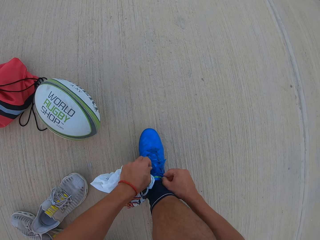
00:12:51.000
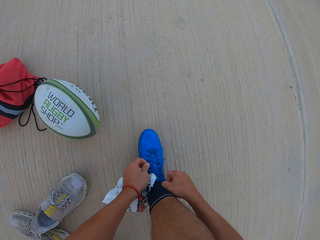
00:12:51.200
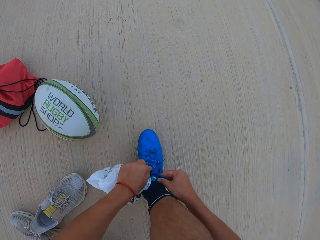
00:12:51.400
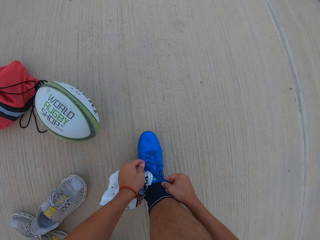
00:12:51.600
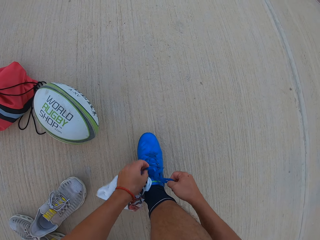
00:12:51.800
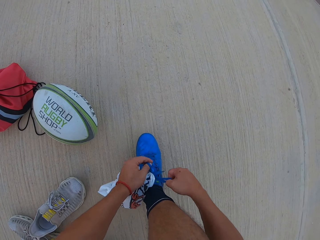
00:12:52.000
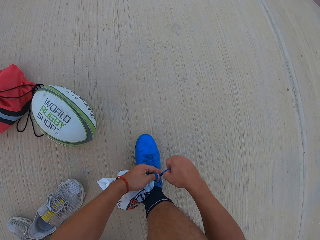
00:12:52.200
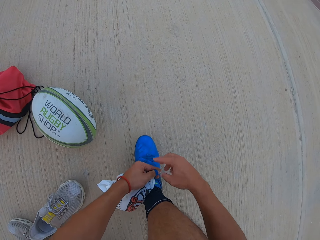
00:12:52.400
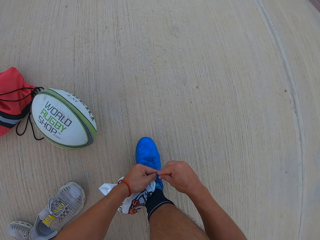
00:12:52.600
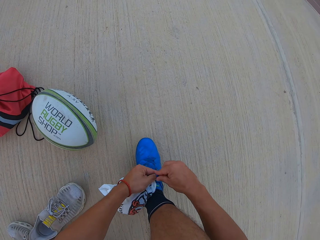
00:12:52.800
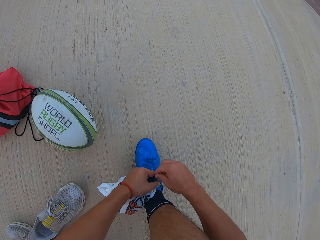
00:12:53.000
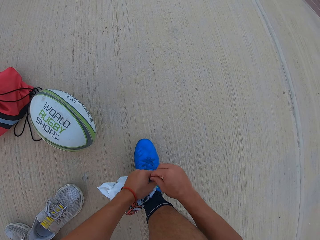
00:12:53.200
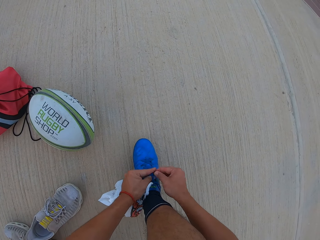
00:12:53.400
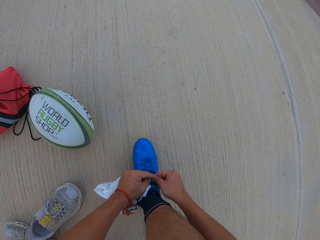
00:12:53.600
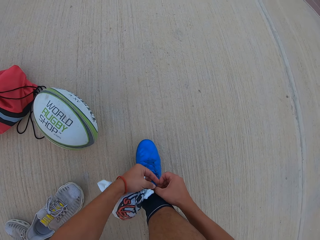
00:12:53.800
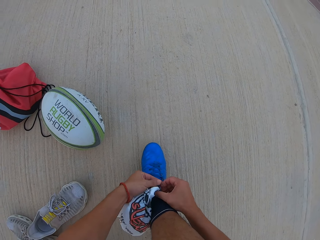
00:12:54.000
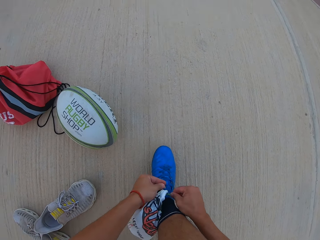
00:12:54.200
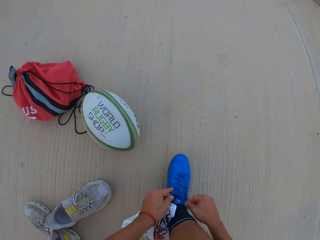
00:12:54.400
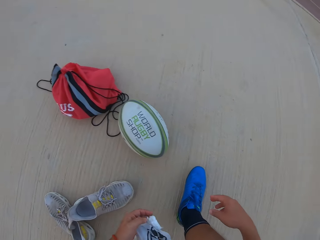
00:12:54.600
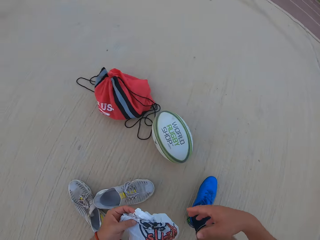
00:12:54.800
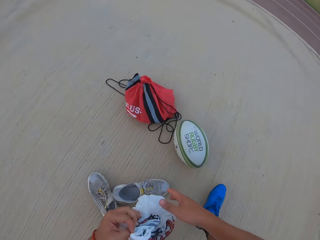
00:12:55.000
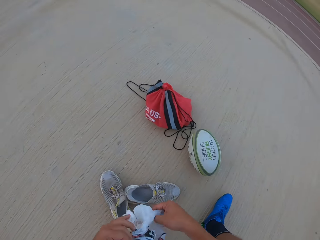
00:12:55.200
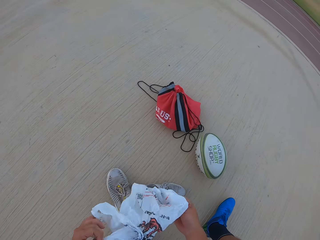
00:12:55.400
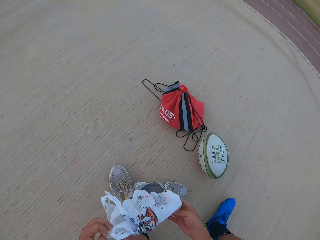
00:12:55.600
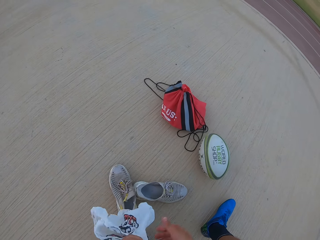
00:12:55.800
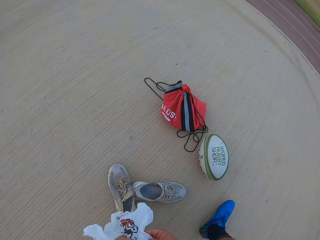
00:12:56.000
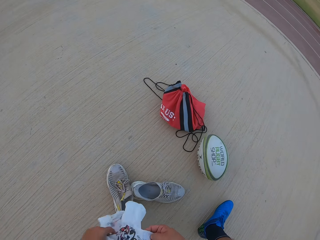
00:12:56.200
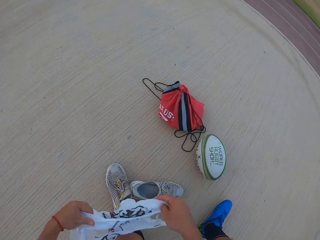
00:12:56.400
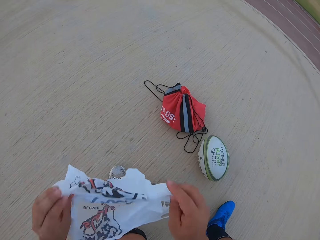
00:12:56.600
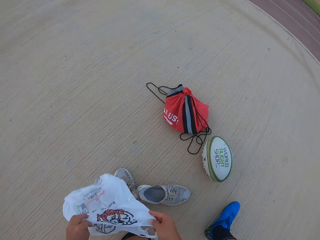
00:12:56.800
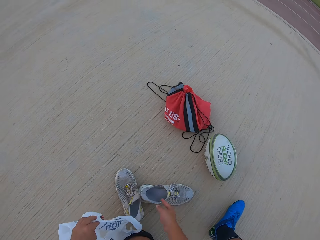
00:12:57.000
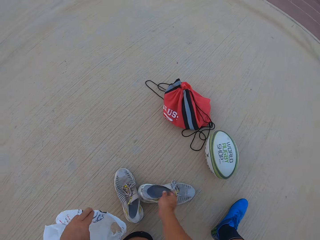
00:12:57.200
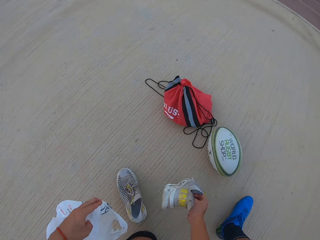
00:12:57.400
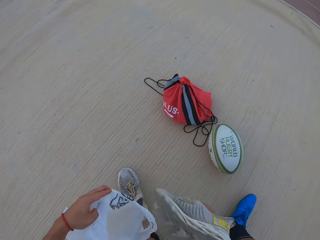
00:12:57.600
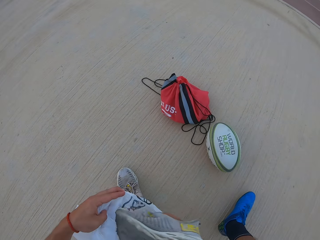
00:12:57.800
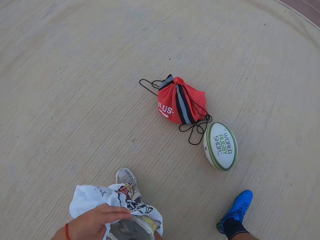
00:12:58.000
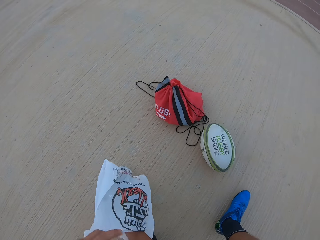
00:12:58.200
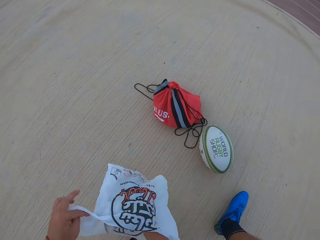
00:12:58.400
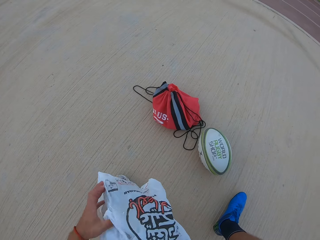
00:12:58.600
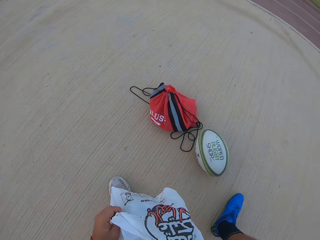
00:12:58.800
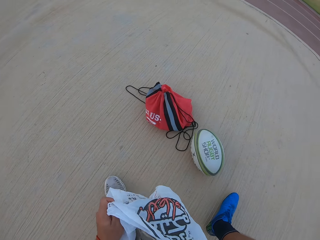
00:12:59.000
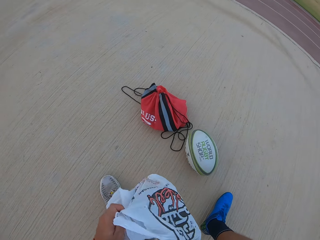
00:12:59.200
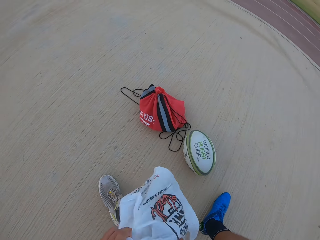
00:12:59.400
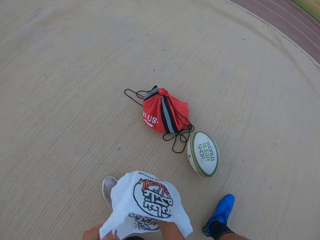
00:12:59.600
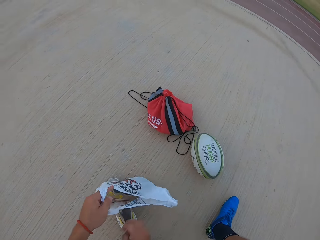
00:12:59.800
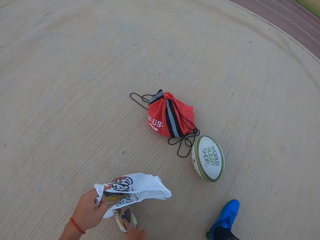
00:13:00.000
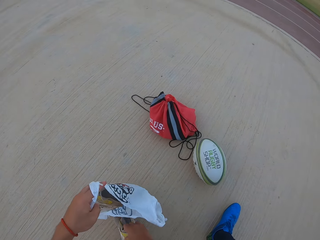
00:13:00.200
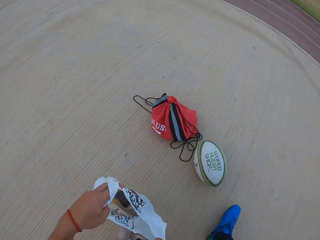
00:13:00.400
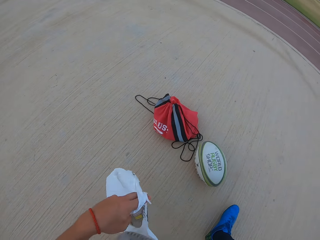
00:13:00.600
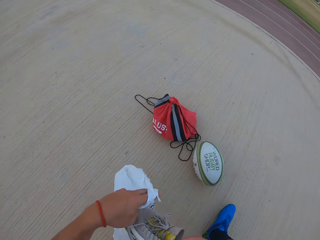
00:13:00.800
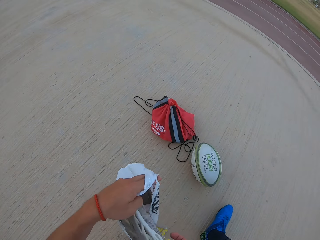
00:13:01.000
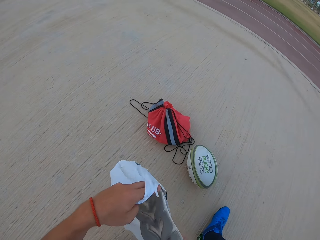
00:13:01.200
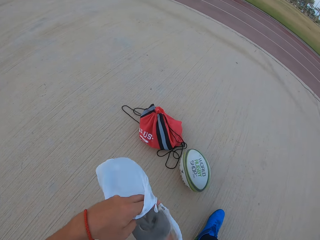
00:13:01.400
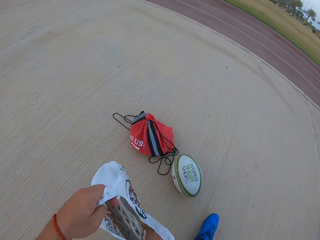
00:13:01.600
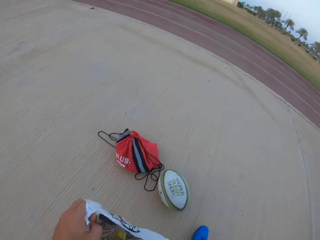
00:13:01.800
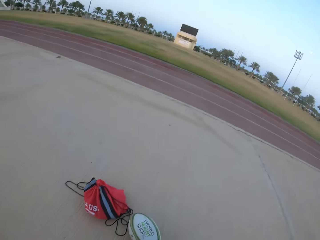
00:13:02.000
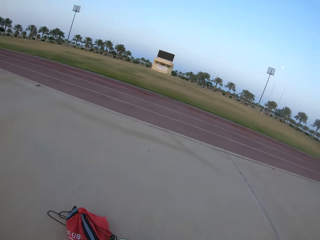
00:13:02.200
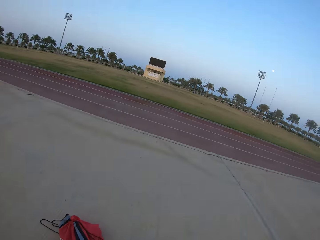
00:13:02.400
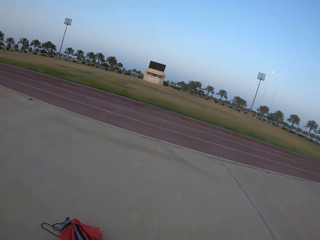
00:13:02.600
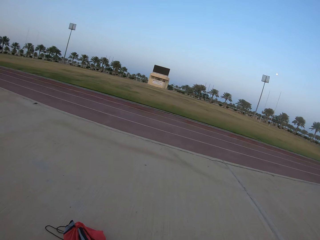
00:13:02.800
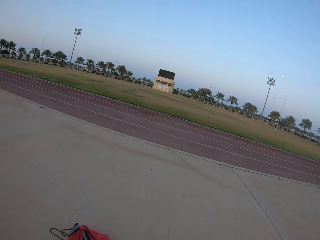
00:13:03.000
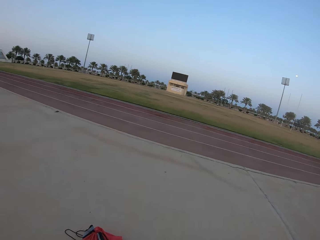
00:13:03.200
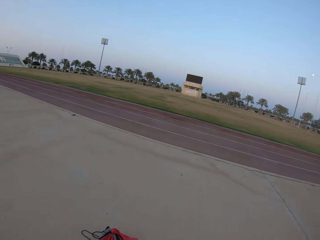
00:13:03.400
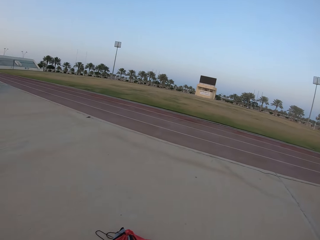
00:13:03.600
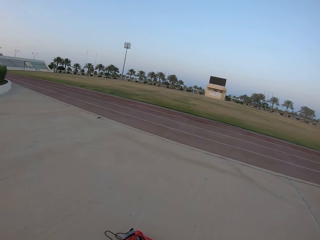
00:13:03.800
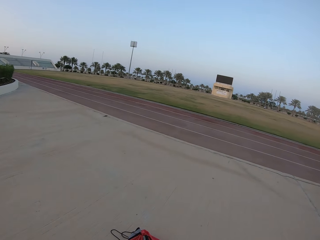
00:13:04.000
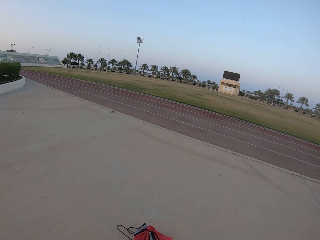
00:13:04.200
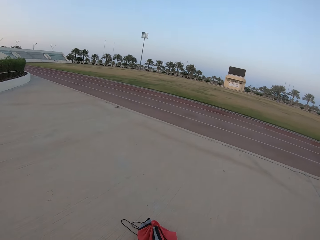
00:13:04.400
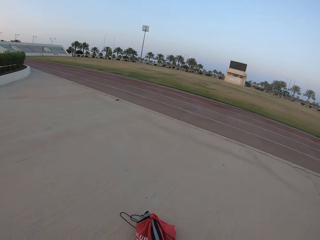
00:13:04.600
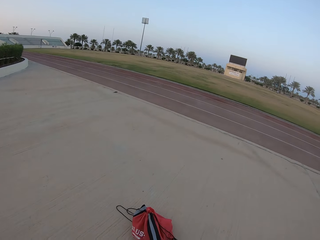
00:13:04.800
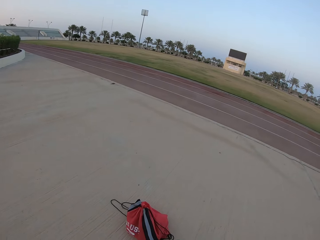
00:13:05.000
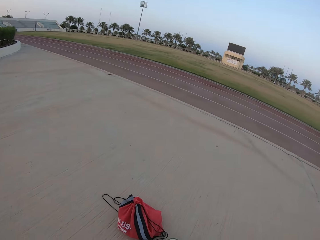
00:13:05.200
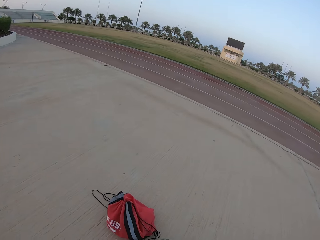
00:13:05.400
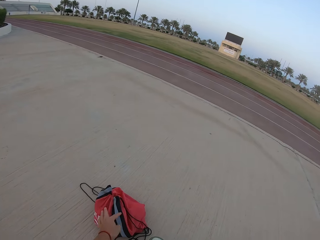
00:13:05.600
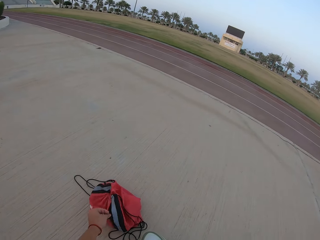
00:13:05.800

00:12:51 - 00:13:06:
The camera wearer places the shoes in the polythene bag. They put the shoes in the polythene bag.

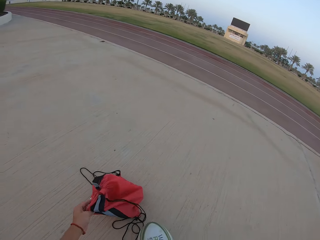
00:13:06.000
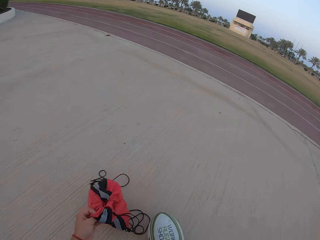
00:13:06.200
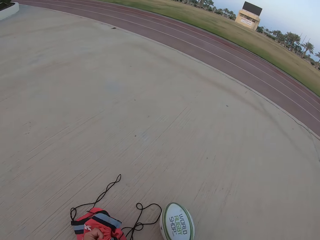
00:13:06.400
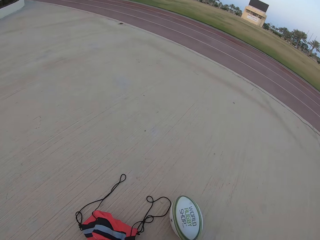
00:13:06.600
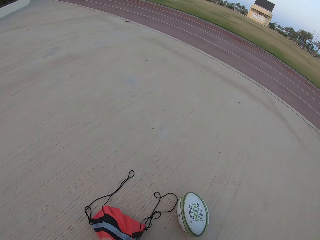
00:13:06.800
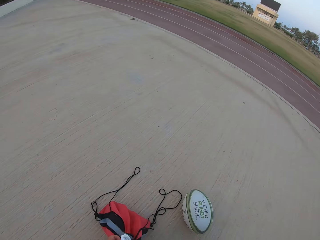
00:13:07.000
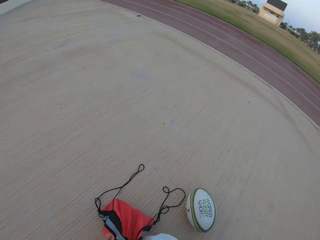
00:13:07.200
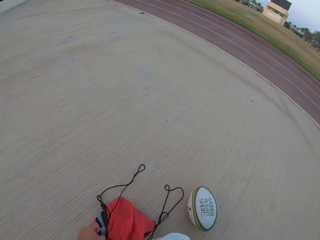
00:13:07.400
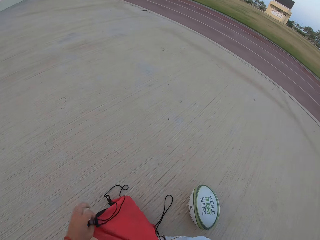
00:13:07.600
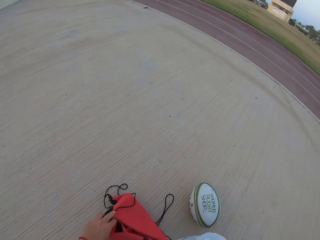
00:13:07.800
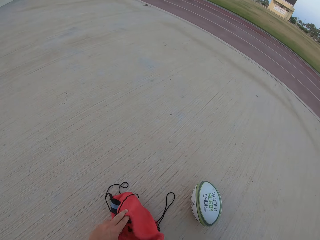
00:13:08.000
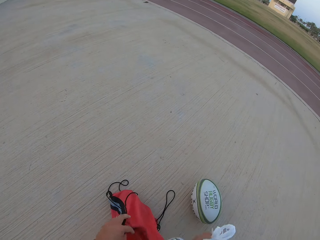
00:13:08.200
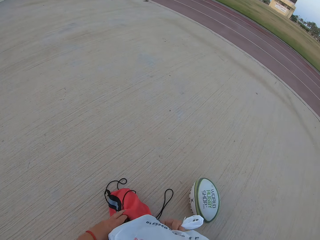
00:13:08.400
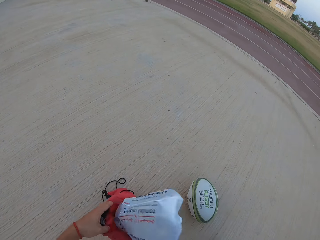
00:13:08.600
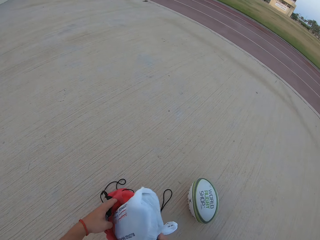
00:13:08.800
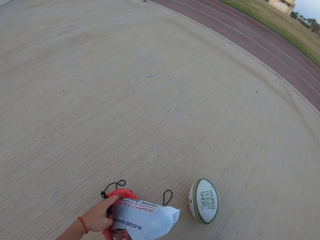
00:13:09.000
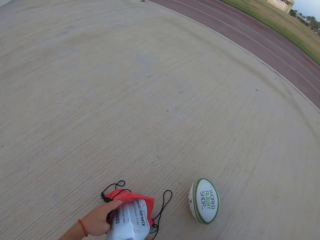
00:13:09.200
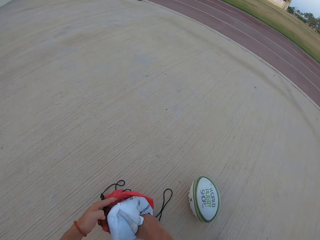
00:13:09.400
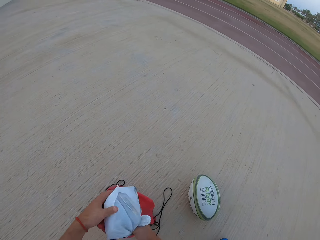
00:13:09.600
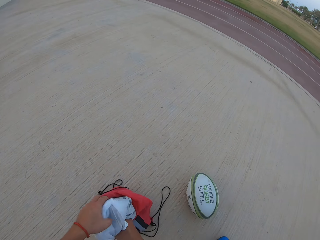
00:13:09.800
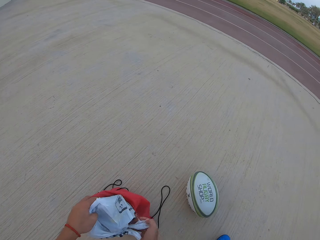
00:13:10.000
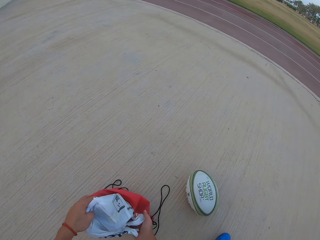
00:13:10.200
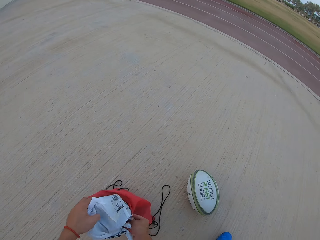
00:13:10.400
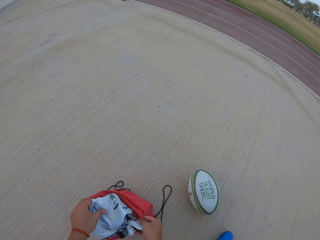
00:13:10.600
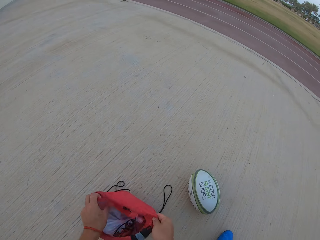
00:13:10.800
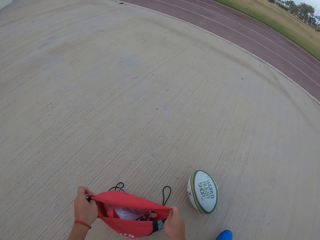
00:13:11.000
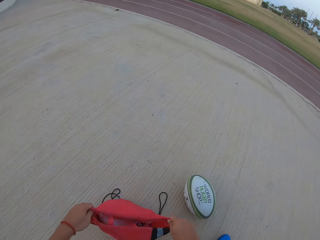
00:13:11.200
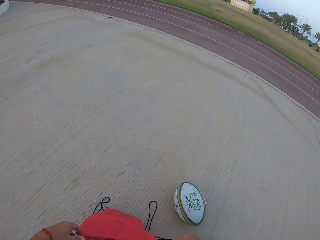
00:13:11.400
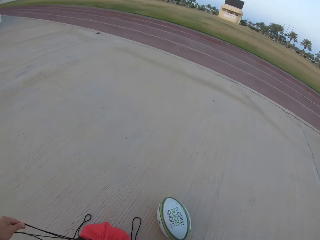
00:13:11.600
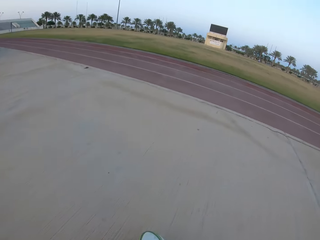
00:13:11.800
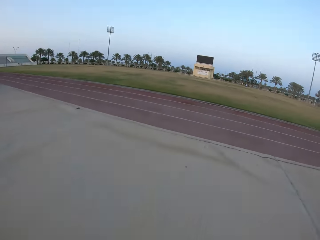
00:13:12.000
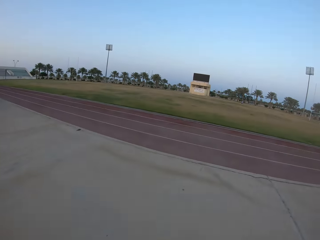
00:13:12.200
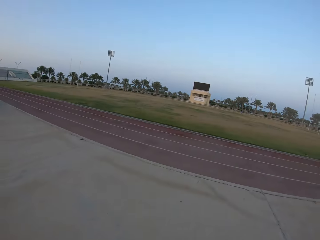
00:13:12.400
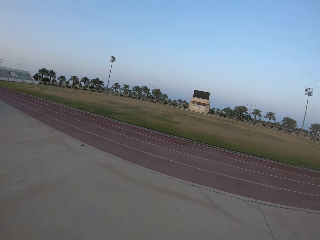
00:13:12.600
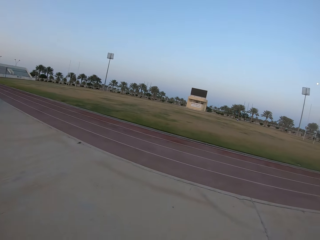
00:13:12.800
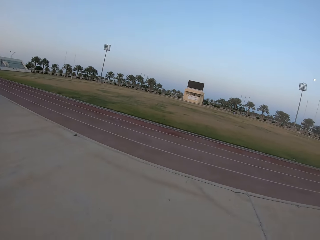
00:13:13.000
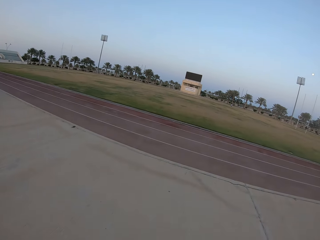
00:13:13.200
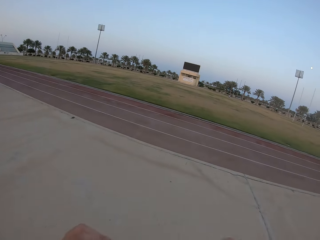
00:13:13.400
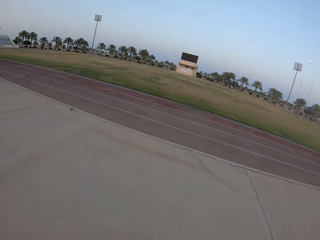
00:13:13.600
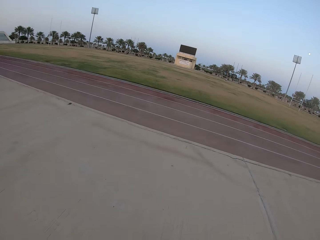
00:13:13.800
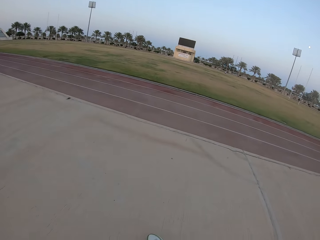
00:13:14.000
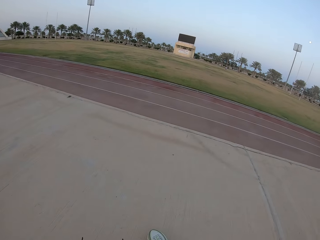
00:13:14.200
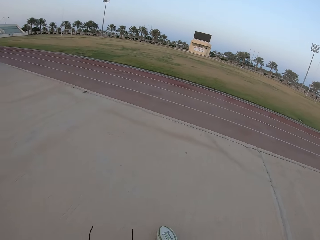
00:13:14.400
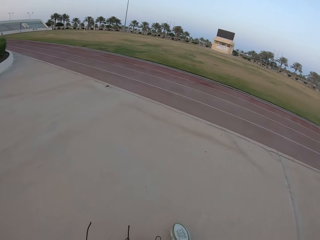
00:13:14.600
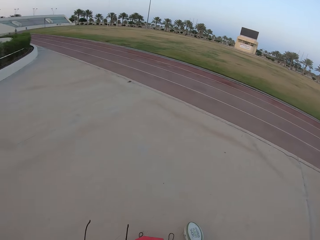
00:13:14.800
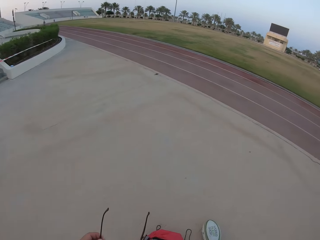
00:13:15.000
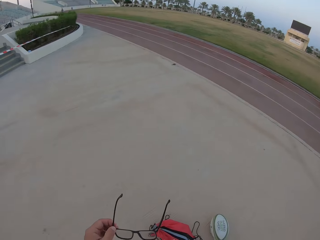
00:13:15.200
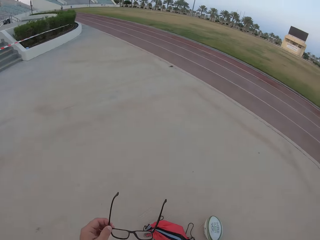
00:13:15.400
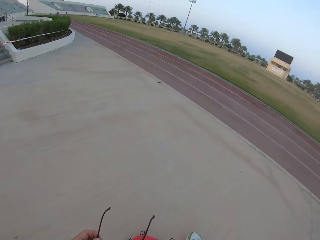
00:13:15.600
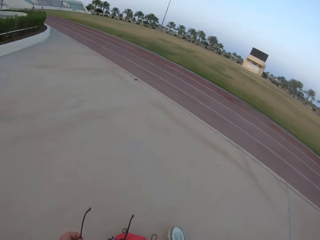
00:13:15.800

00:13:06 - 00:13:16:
The camera wearer picks up a bag. They put the shoes in the bag. They put the polythene bag in the bag. They look around.
